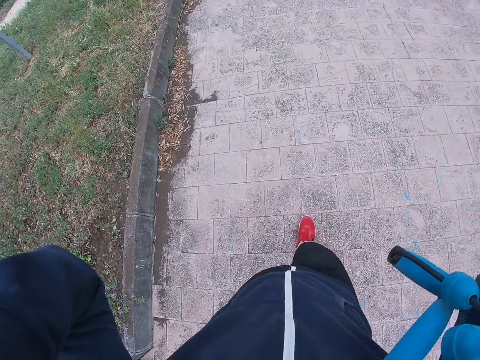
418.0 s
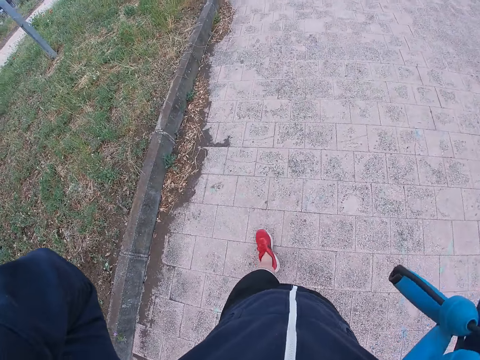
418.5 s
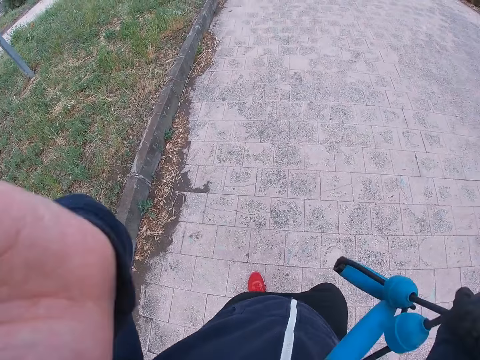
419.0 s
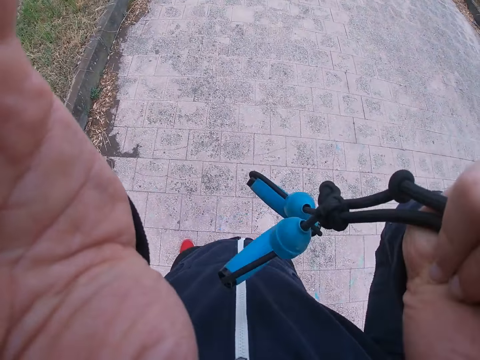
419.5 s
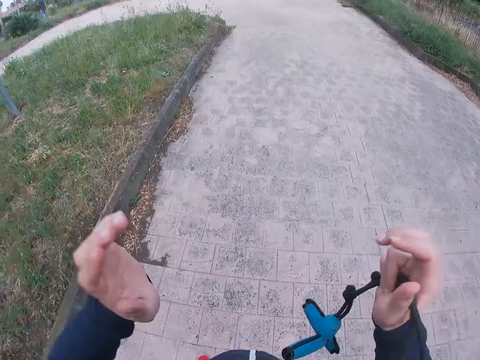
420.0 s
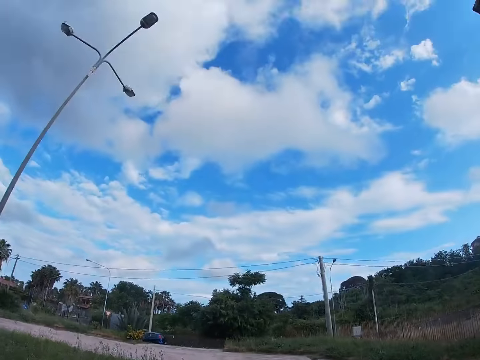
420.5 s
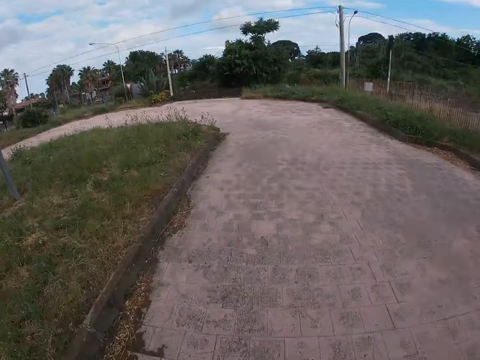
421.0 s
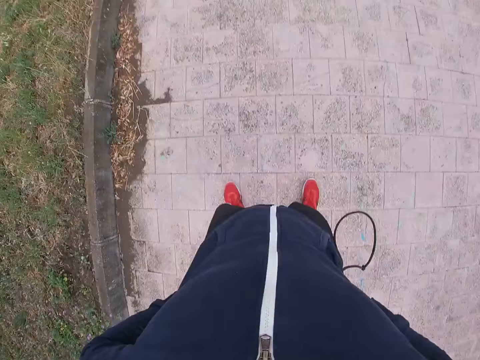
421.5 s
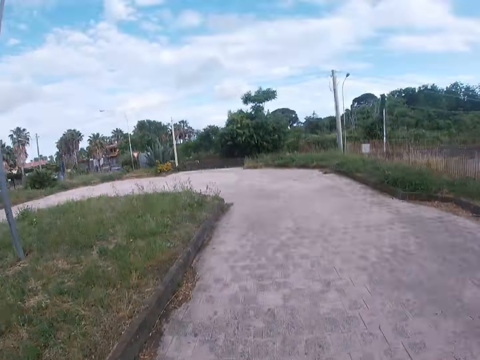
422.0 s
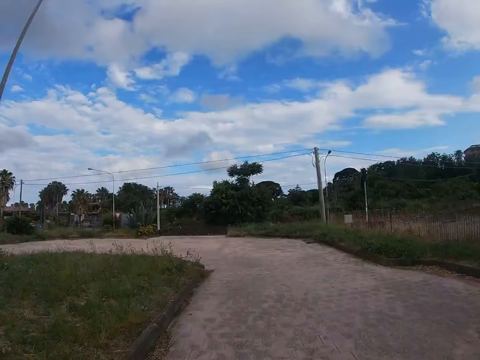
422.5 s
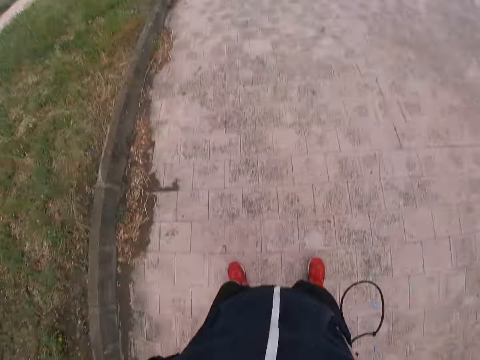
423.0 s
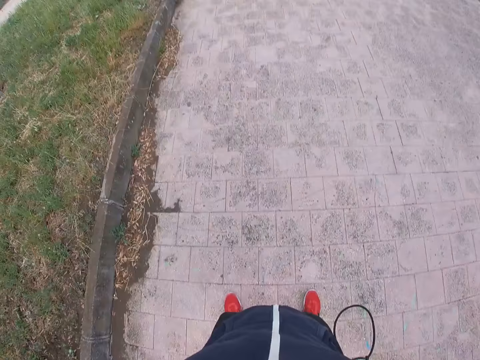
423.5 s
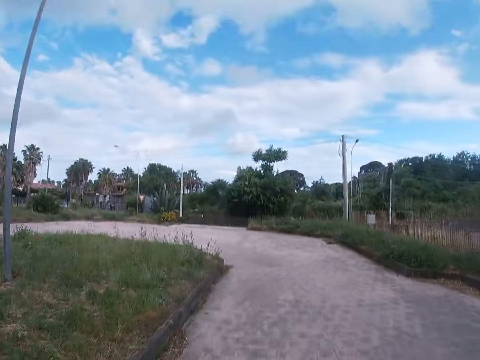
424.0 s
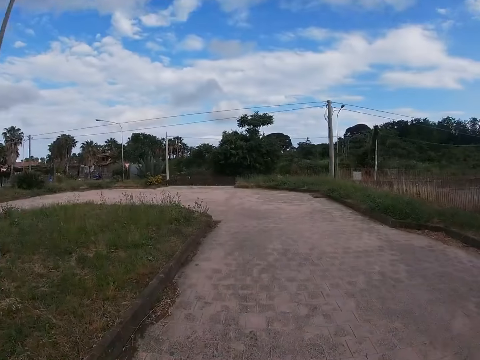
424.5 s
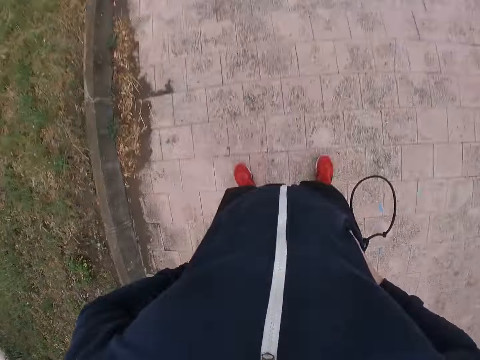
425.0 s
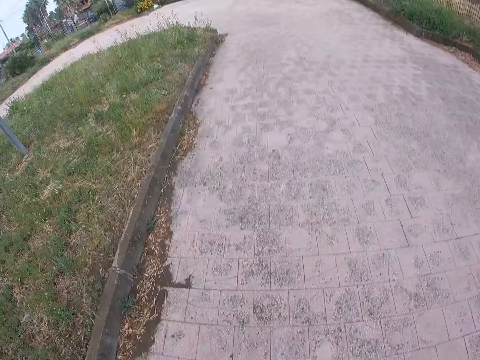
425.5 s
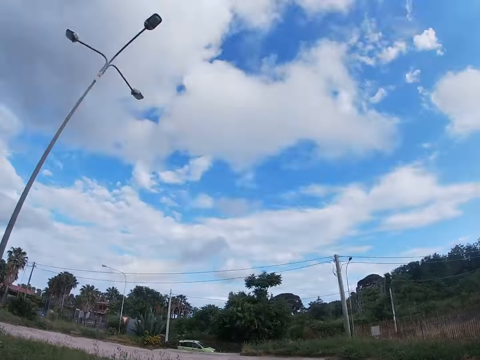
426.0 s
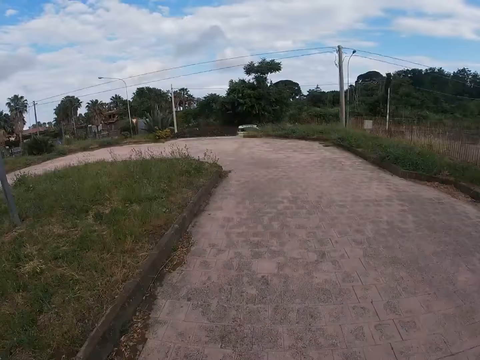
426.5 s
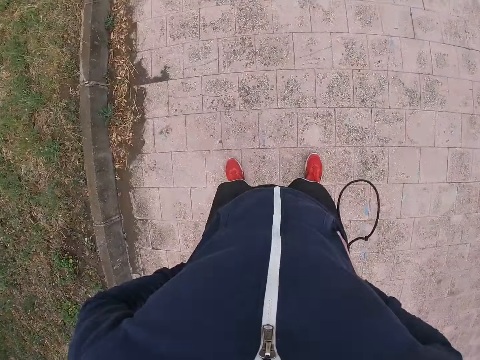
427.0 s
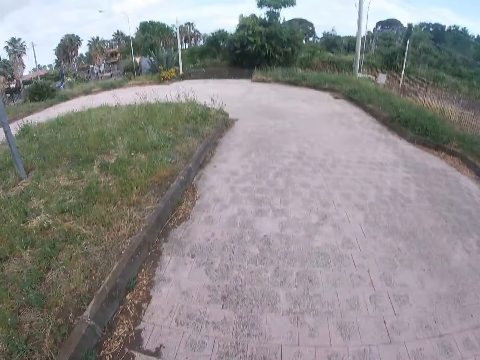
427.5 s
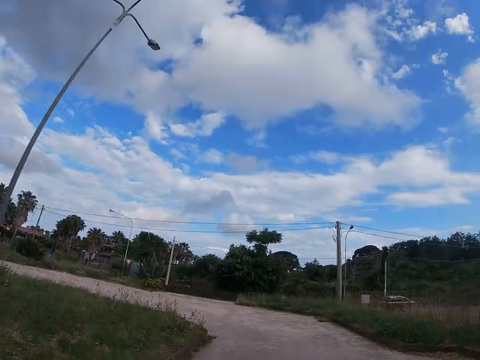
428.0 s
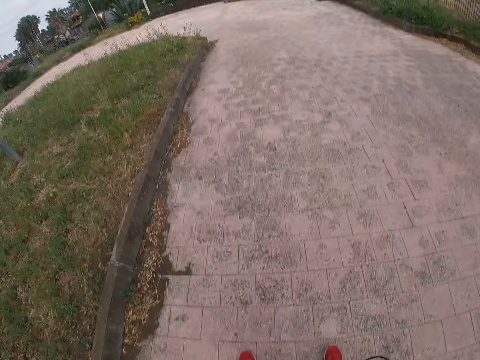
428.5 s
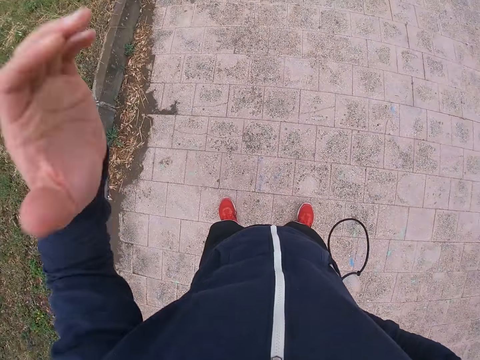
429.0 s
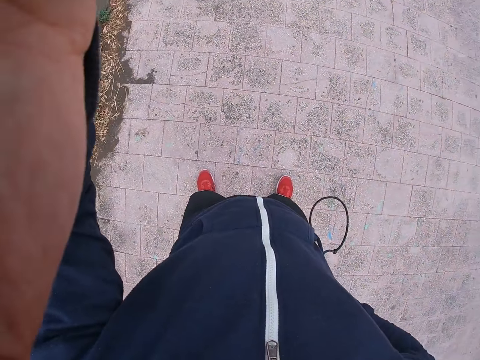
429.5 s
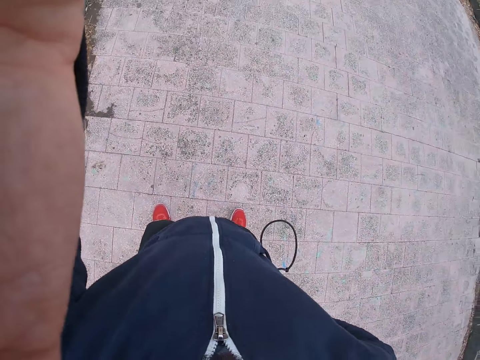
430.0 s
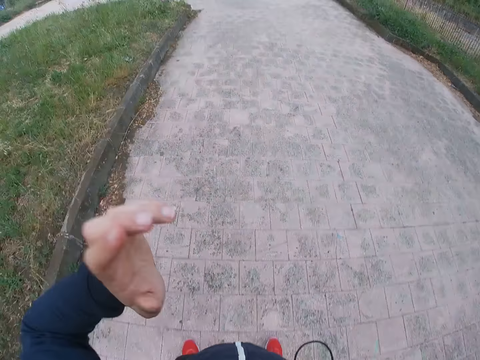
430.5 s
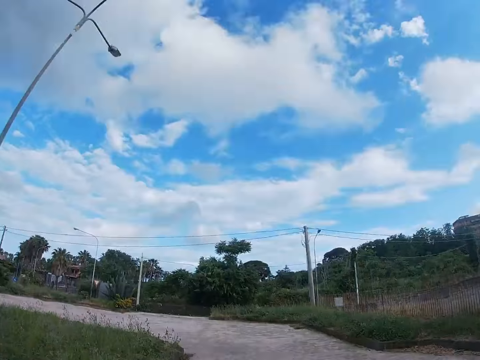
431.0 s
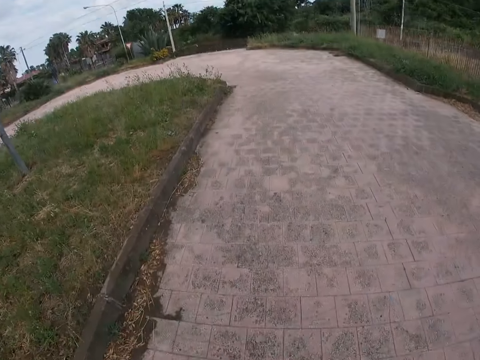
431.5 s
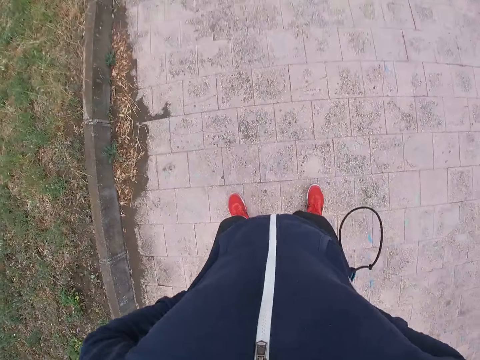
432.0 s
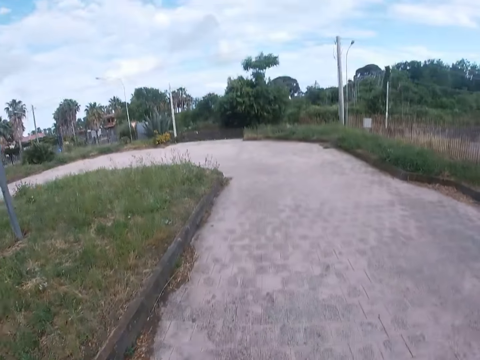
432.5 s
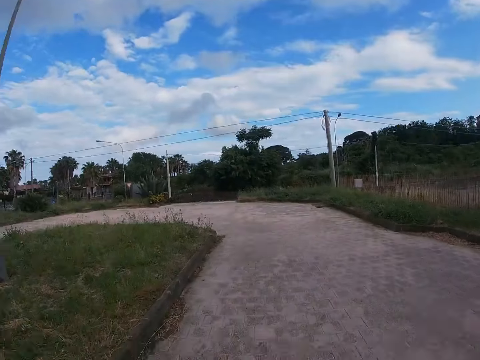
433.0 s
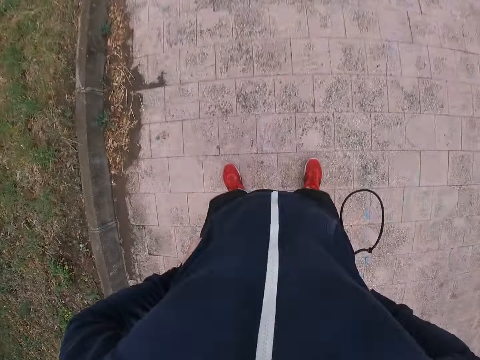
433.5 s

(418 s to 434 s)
The camera wearer holds his head. He walks on the pavement. He looks up and down. He stops on the pavement. He adjusts the camera. He lifts the hand. He looks up and down.

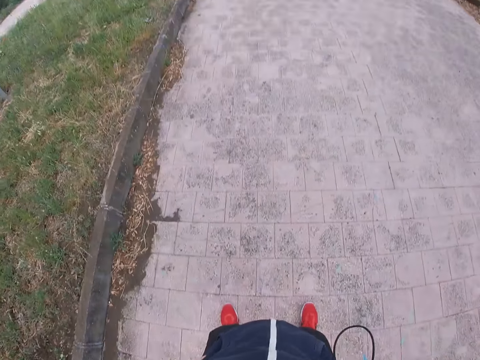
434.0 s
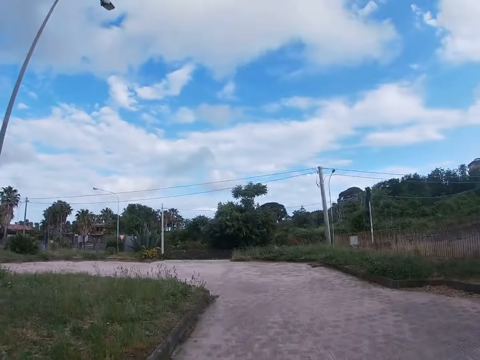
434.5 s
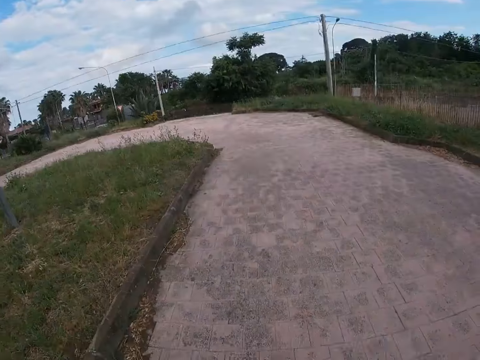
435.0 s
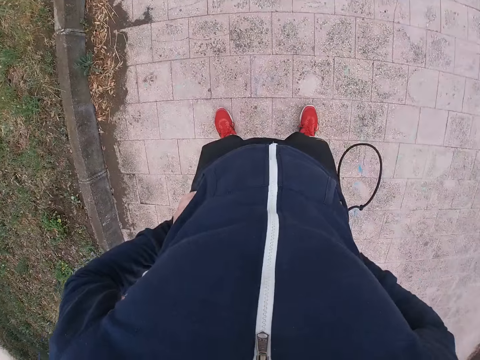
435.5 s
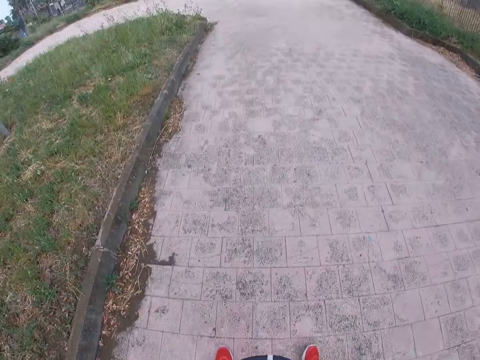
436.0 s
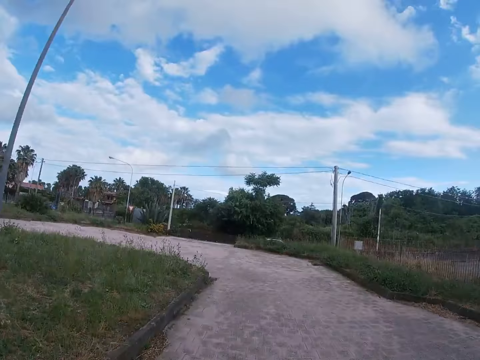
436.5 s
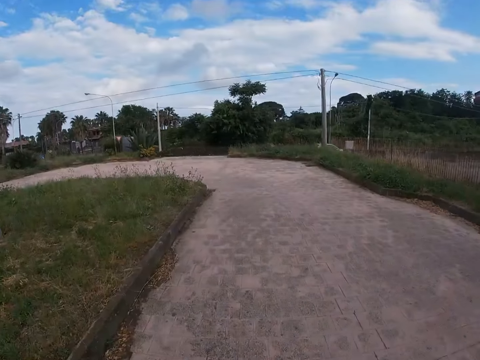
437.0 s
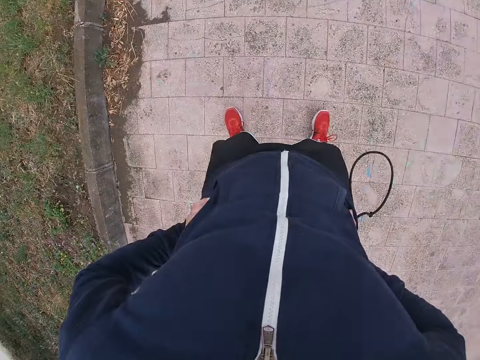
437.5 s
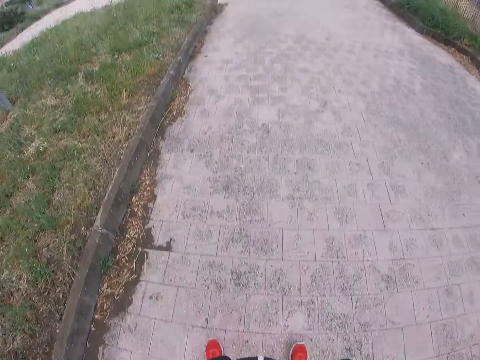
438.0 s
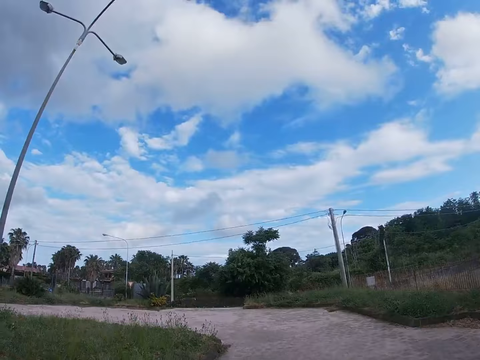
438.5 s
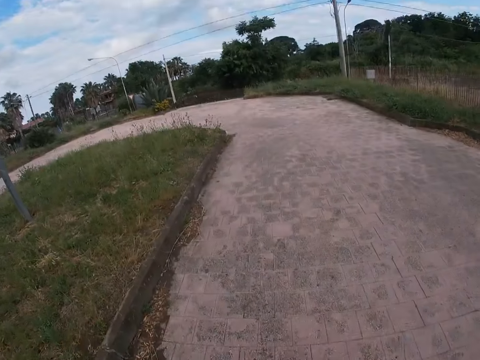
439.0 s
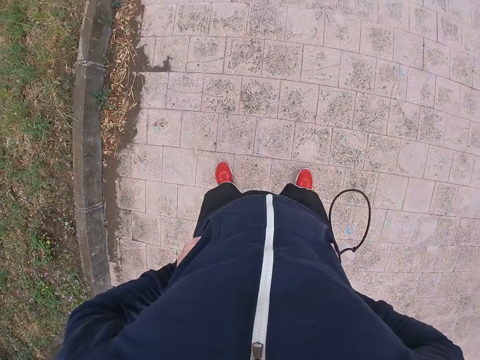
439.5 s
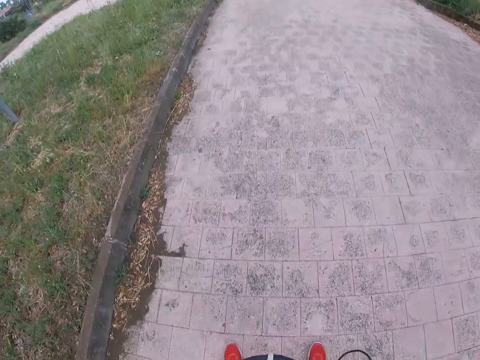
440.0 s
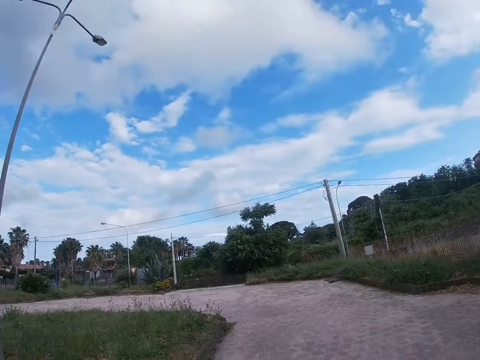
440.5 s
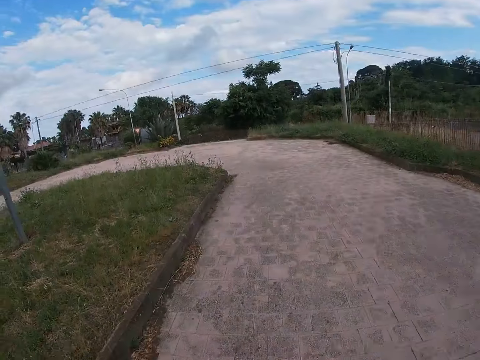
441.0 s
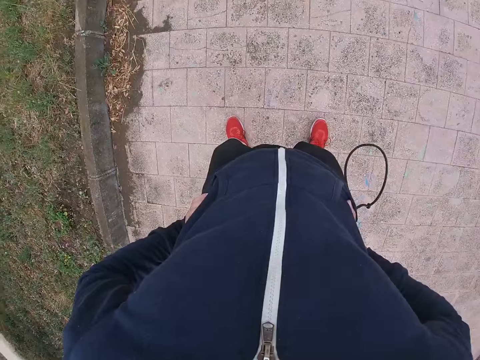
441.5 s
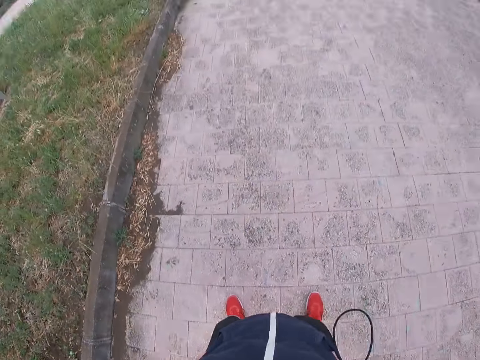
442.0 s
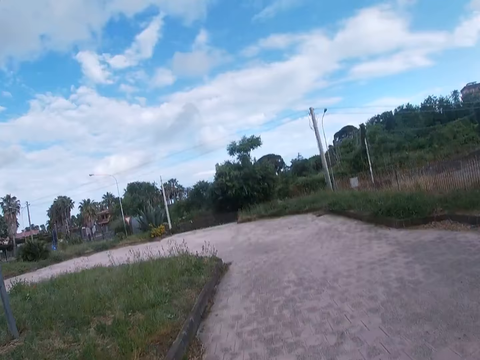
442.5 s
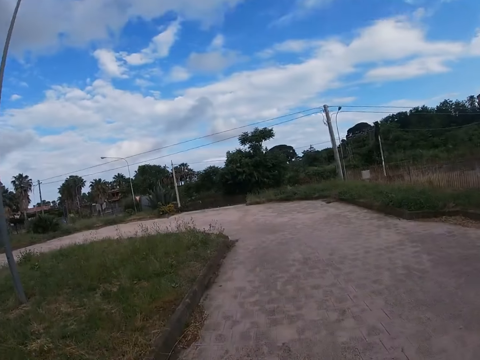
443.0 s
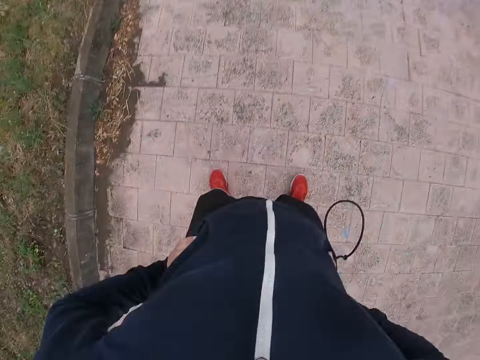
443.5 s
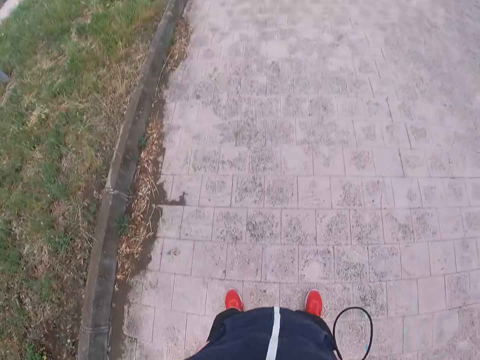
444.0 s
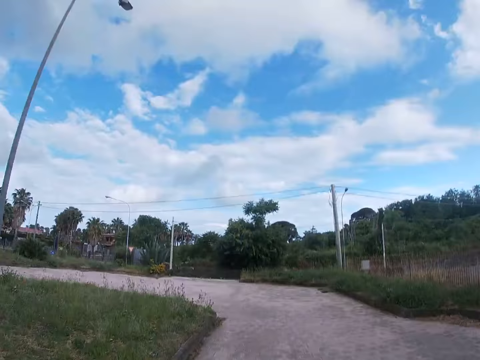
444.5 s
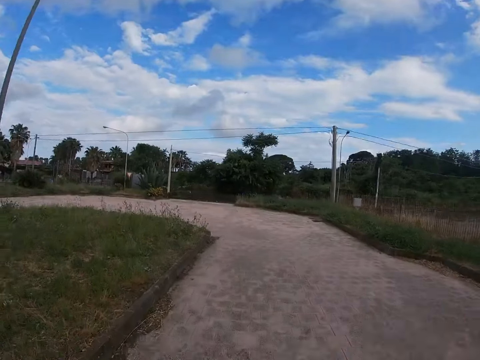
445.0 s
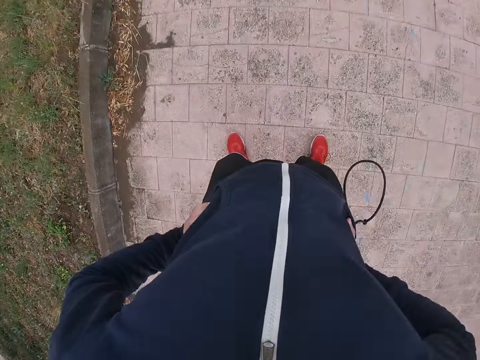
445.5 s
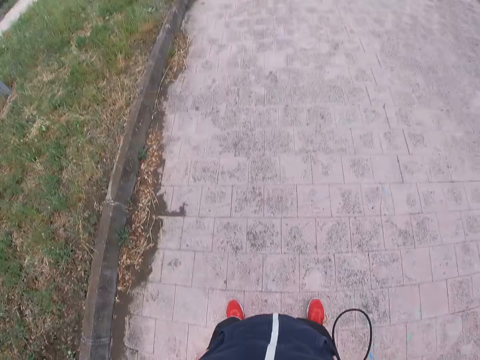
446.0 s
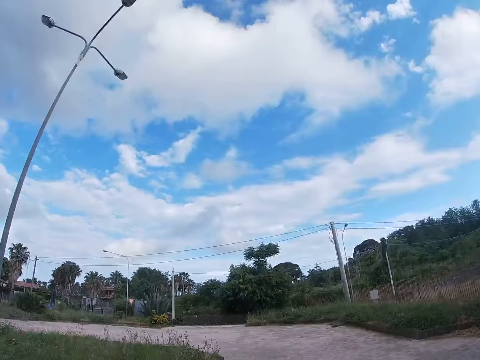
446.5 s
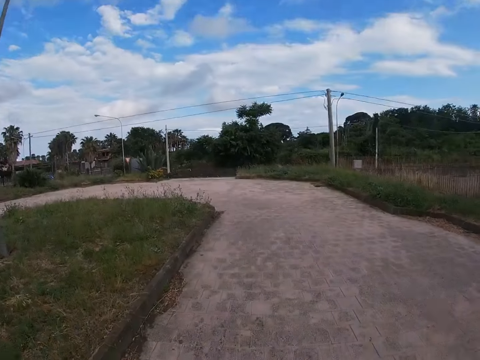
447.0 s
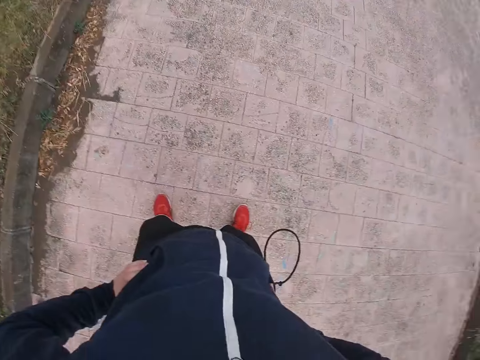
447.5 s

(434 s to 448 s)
The camera wearer stops on the pavement. They hold the waist.
